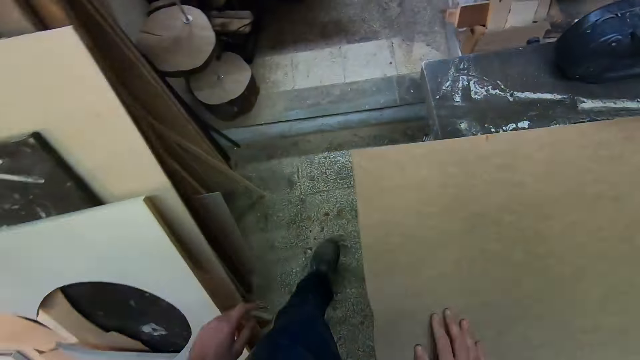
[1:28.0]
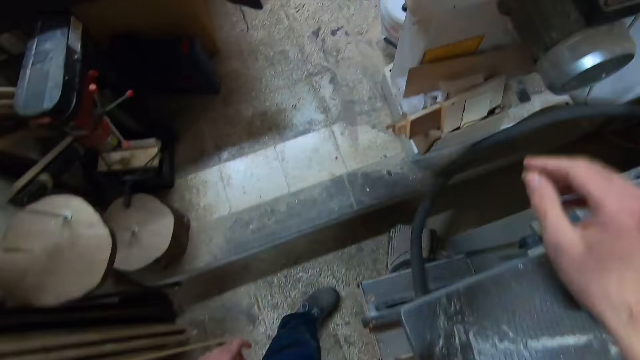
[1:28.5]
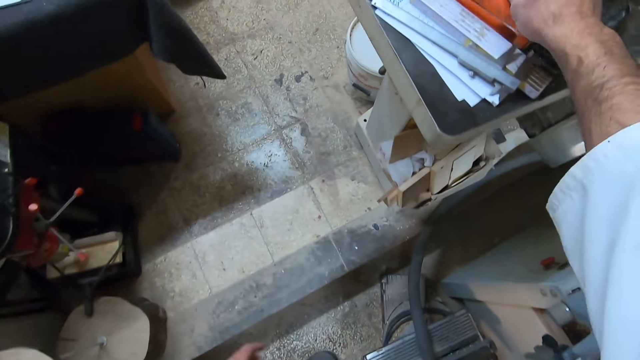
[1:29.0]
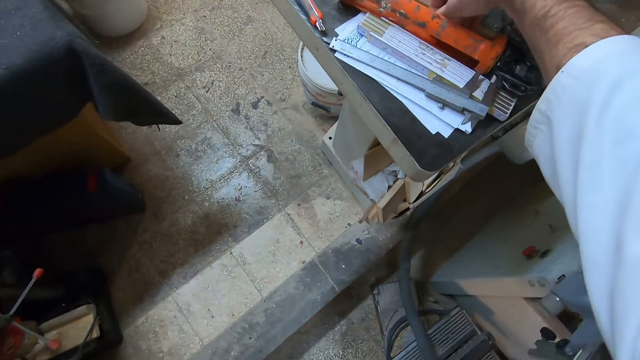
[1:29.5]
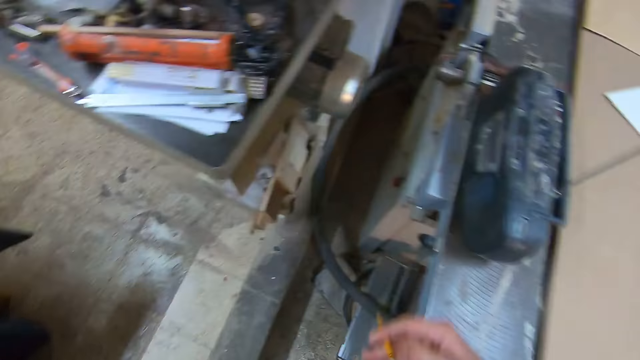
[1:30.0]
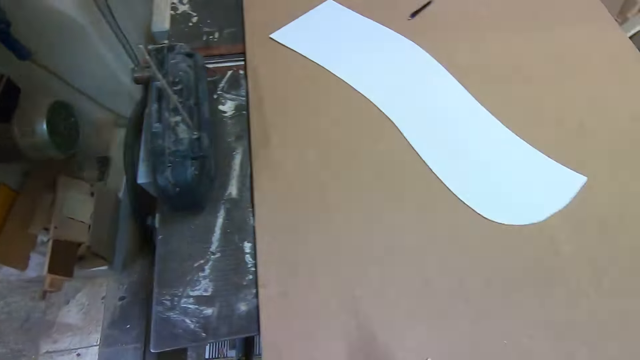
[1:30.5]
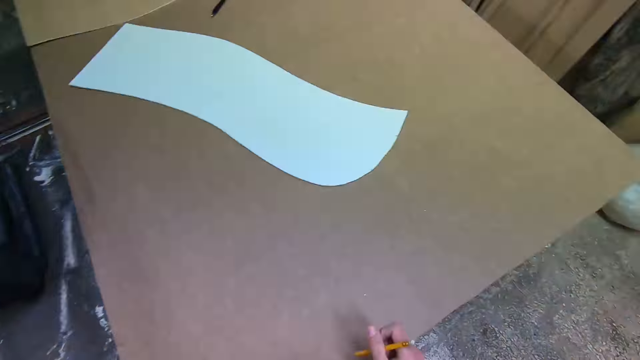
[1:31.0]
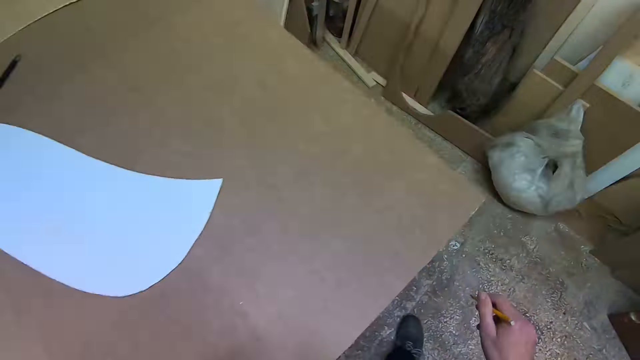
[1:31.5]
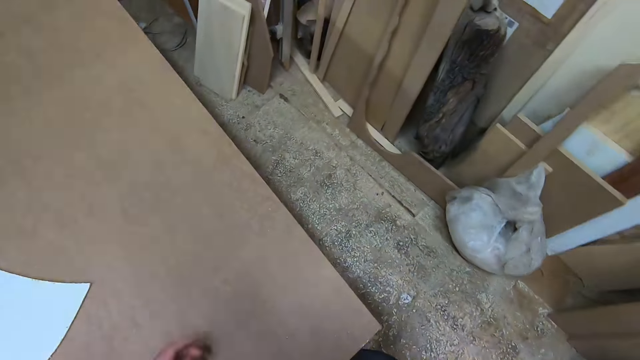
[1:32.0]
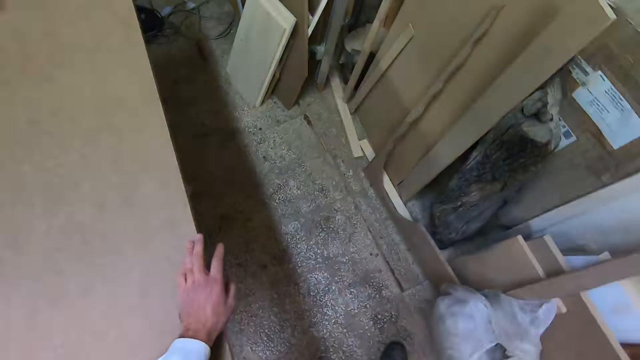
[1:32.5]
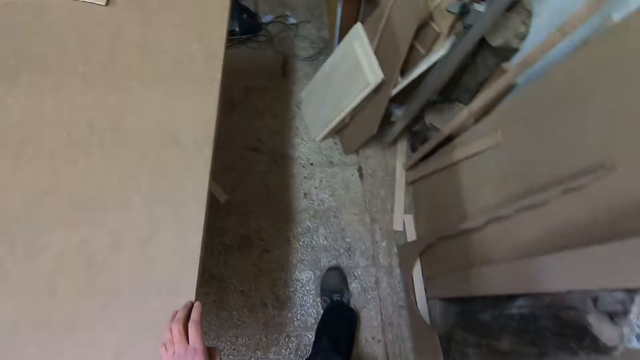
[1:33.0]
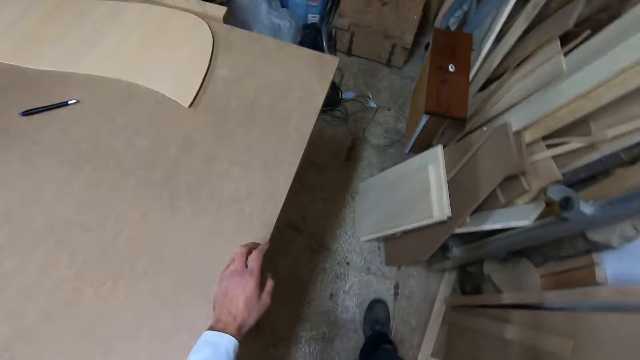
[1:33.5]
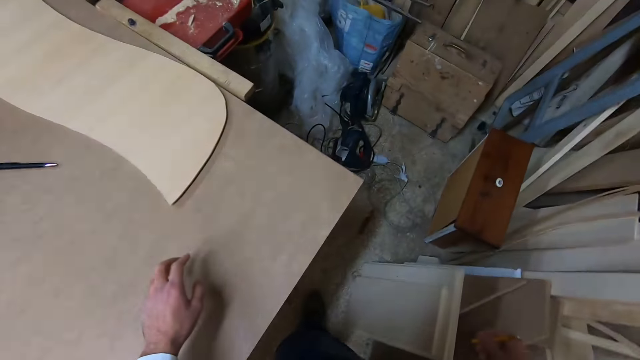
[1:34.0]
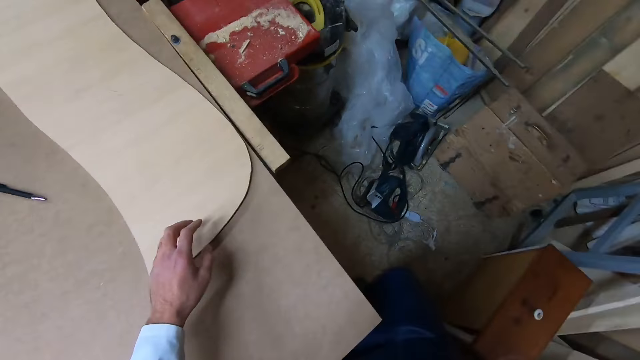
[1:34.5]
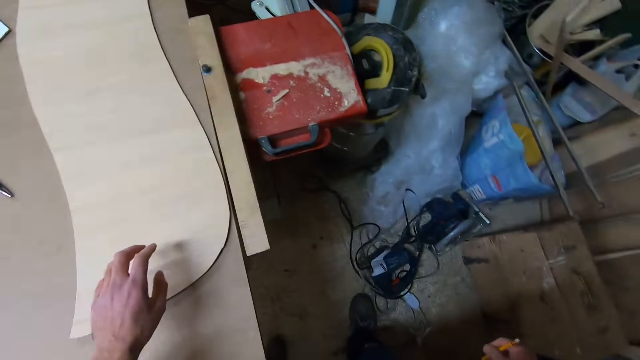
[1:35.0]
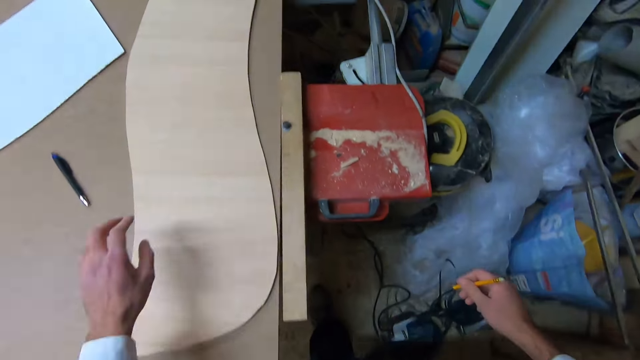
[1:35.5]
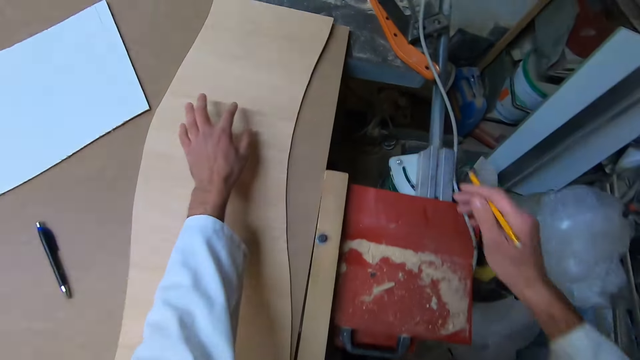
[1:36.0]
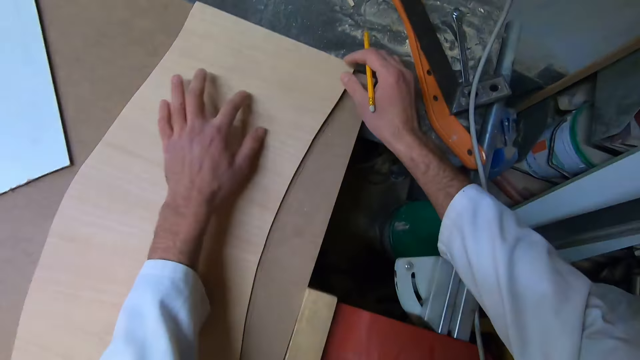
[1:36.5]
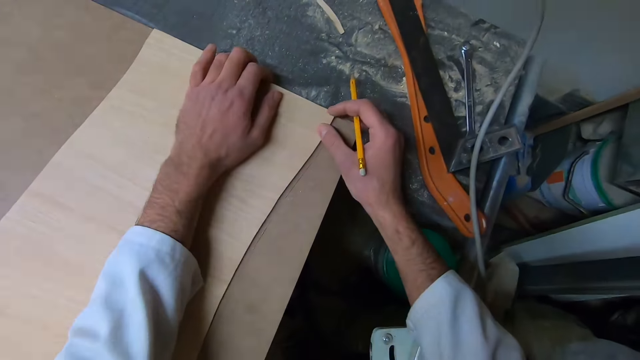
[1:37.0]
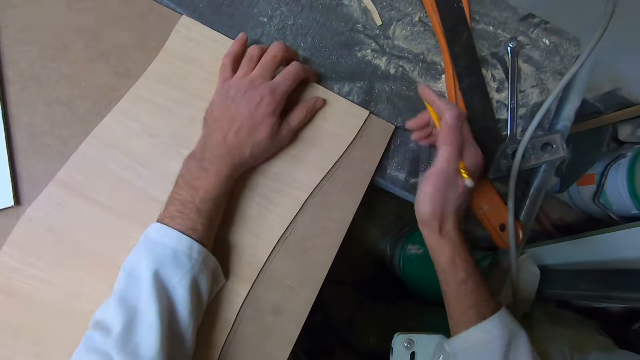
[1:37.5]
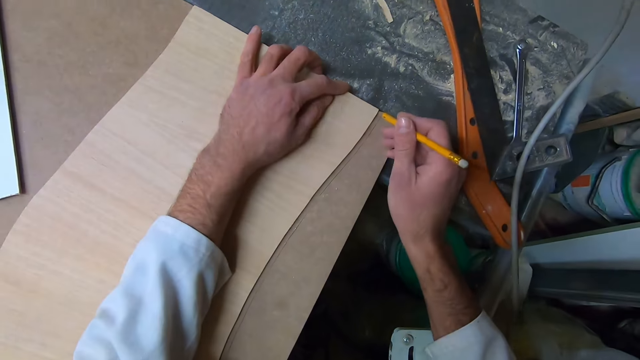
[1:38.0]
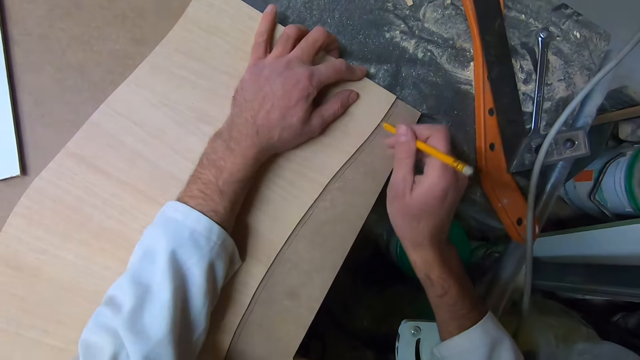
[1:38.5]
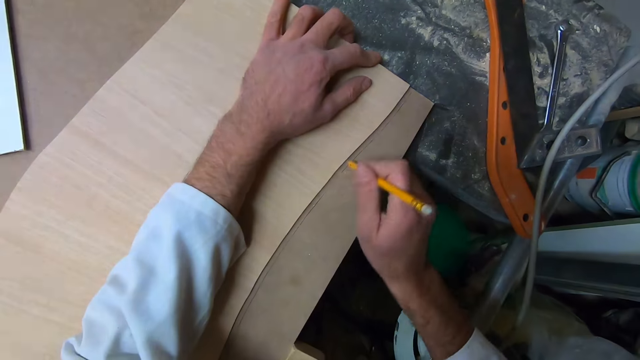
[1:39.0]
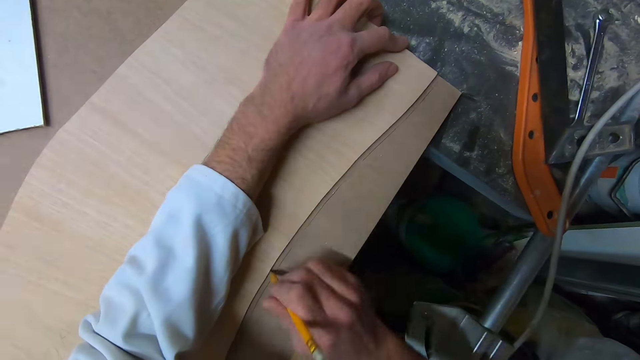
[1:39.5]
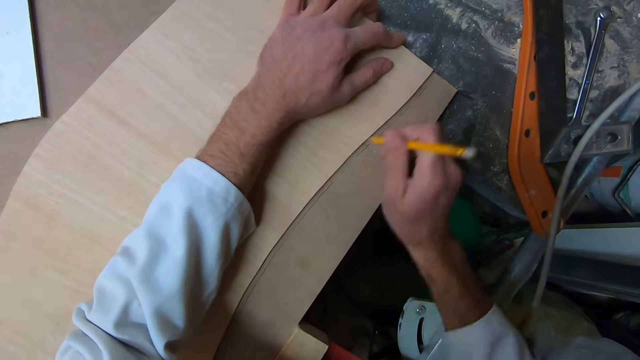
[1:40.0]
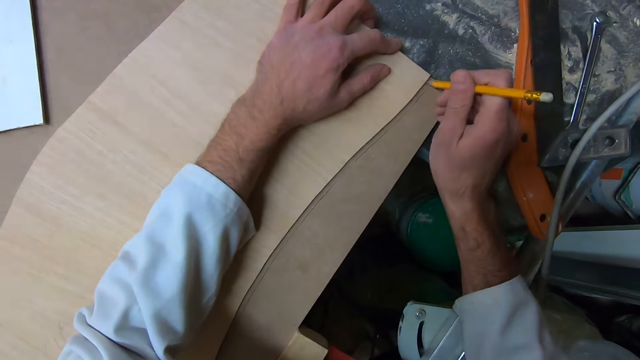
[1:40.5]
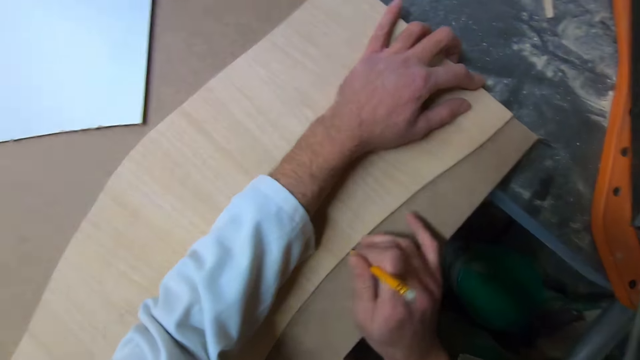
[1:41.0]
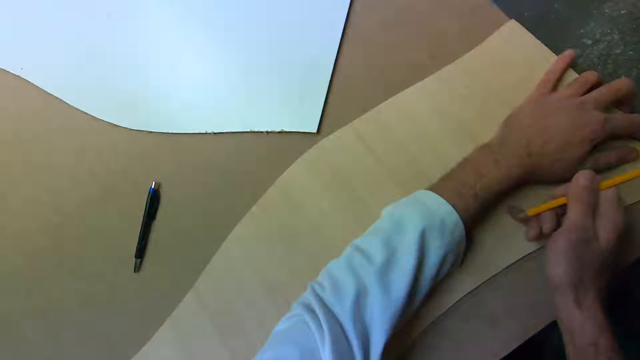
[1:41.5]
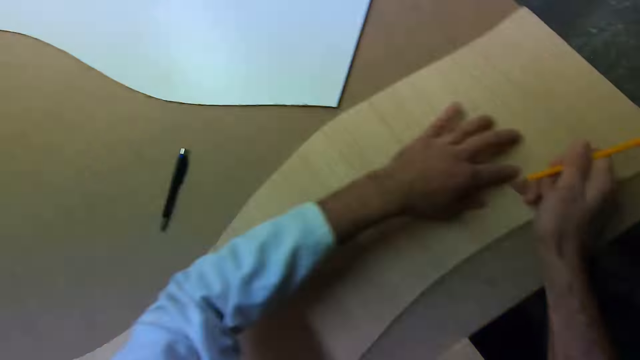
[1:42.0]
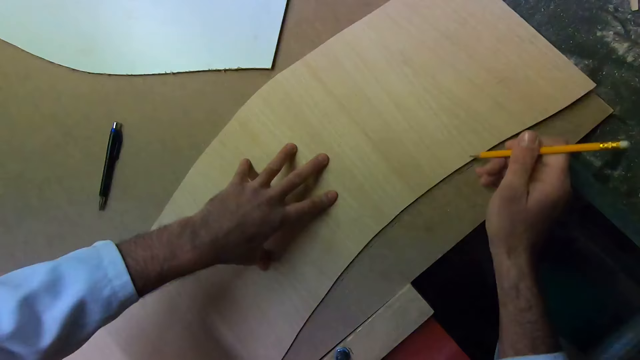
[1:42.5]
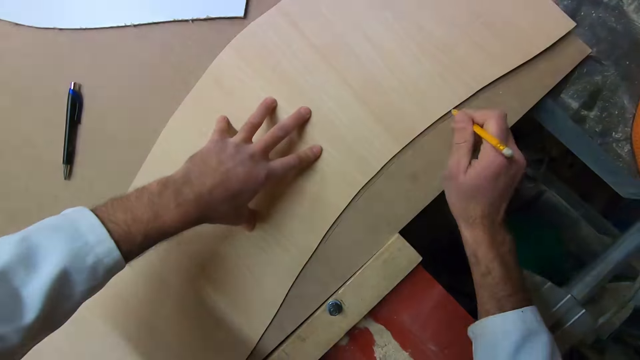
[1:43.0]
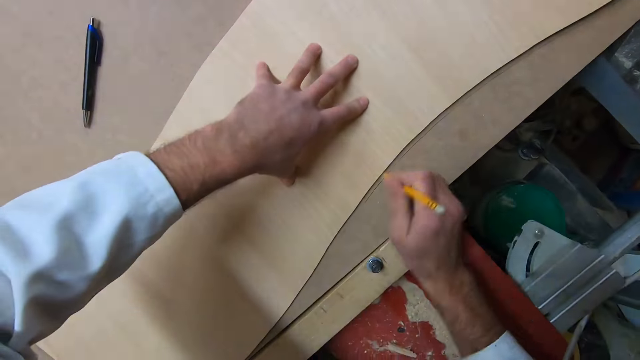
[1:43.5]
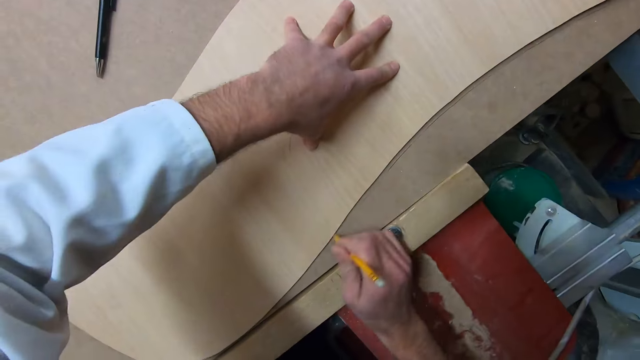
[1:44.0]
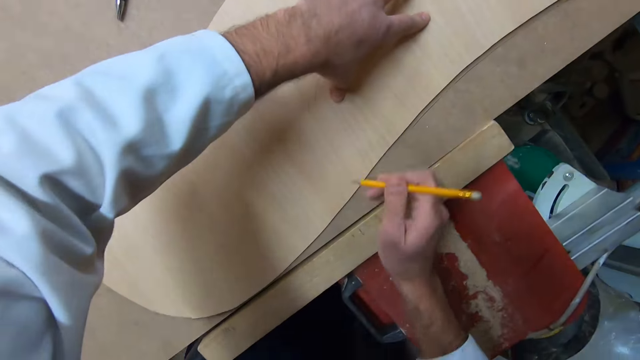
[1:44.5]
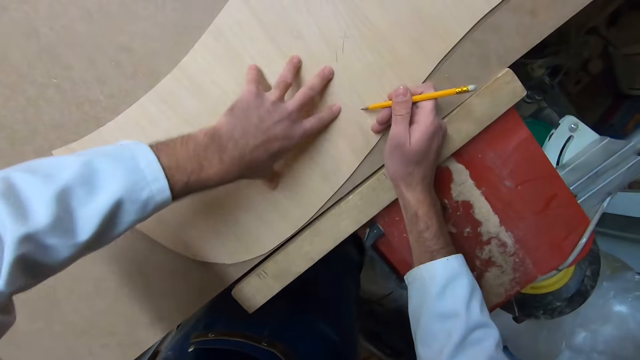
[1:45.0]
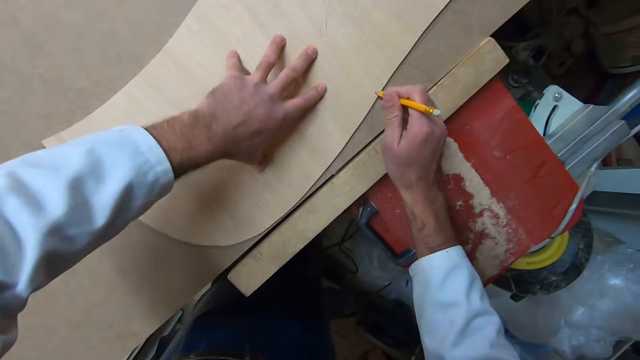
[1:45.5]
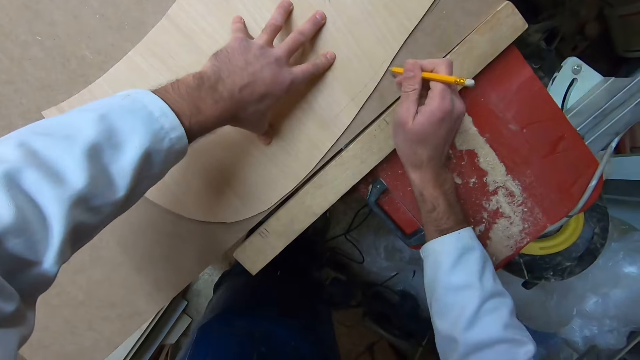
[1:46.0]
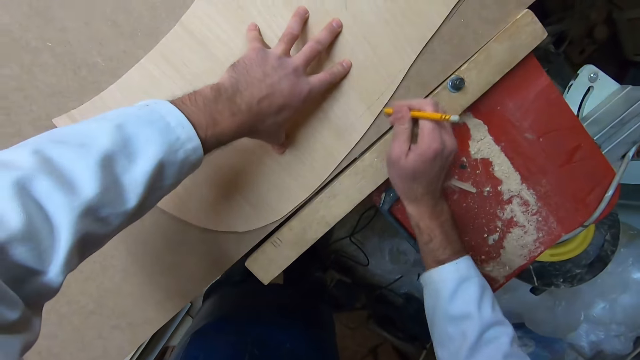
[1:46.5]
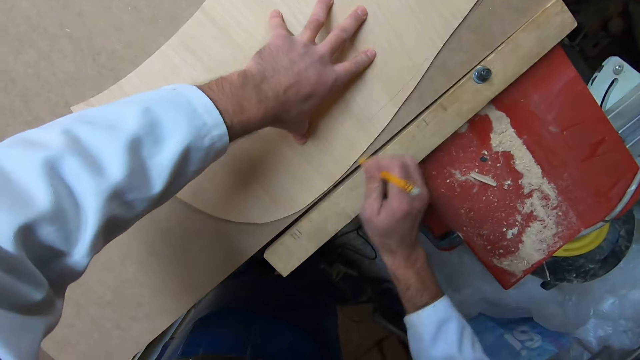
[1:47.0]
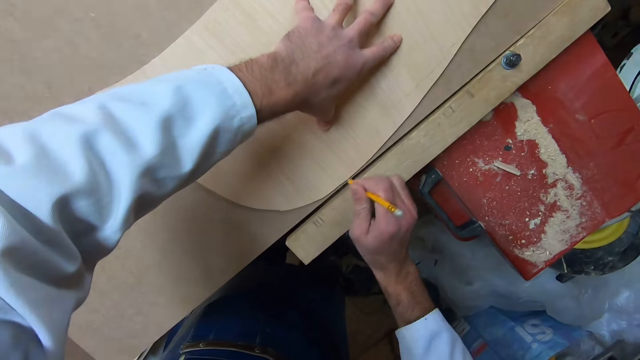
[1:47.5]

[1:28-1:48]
The camera wearer picks up a pencil on the table. They walk on the floor. They hold the piece of wood on the table. They draw the design of the cut out on the wood. They stop drawing the line on the wood. They draw the line on the wood. They stop drawing the line on the wood. They draw the line on the wood.
